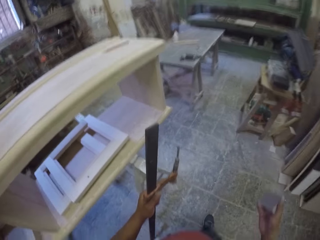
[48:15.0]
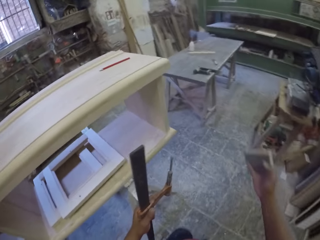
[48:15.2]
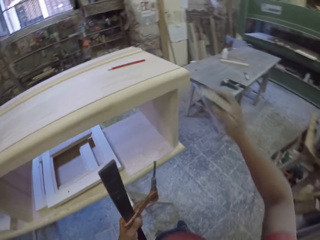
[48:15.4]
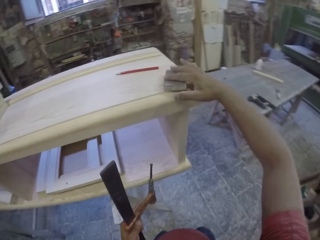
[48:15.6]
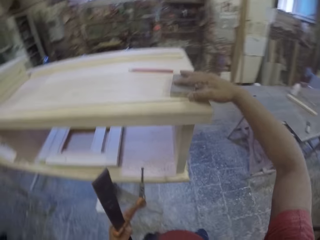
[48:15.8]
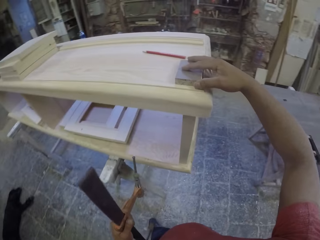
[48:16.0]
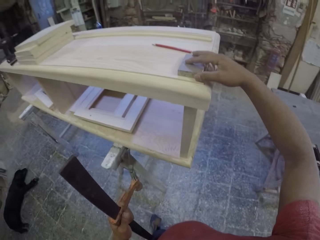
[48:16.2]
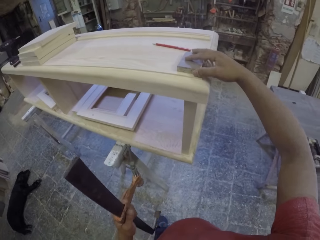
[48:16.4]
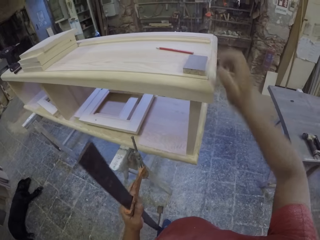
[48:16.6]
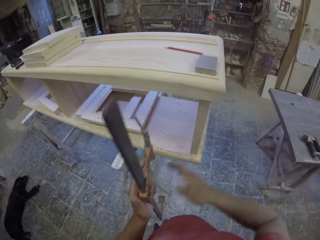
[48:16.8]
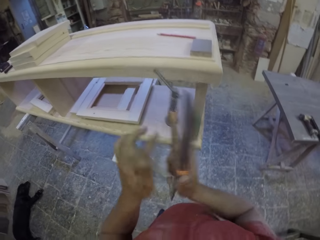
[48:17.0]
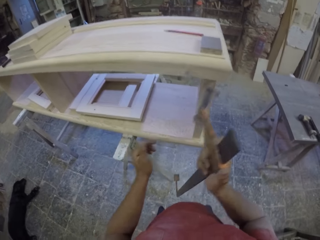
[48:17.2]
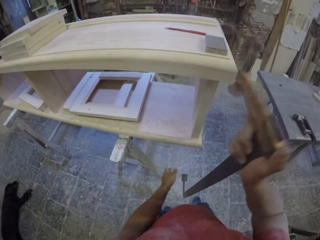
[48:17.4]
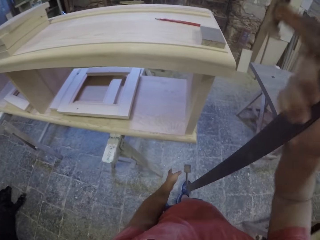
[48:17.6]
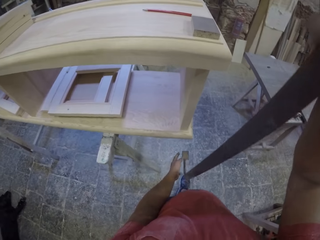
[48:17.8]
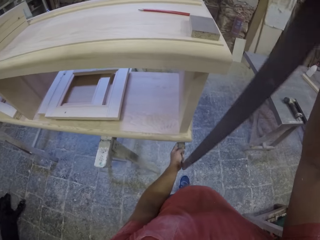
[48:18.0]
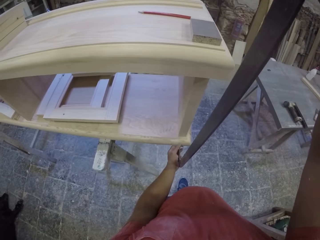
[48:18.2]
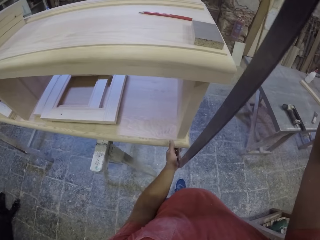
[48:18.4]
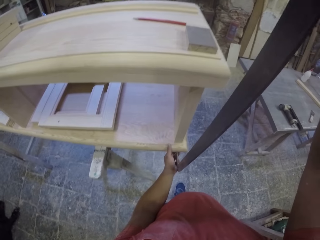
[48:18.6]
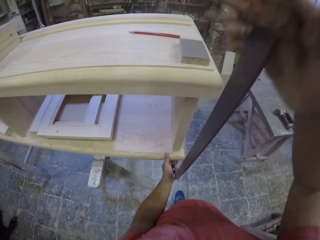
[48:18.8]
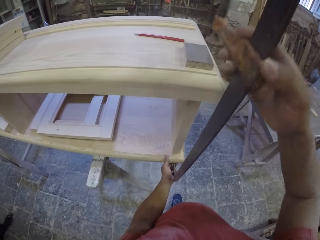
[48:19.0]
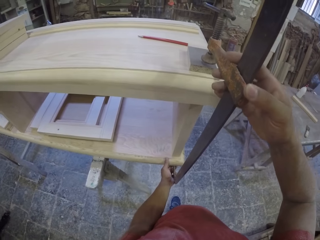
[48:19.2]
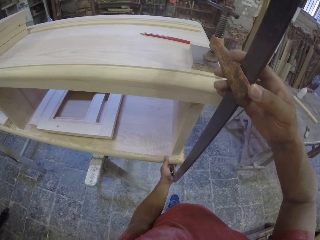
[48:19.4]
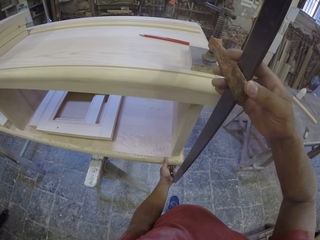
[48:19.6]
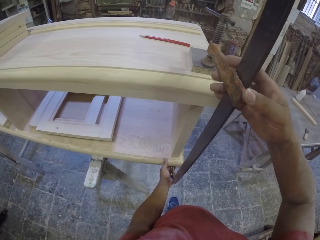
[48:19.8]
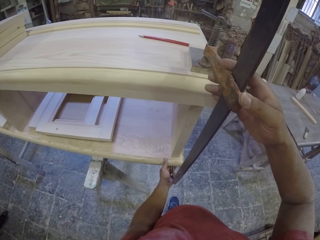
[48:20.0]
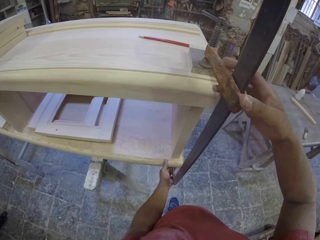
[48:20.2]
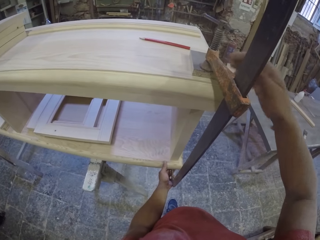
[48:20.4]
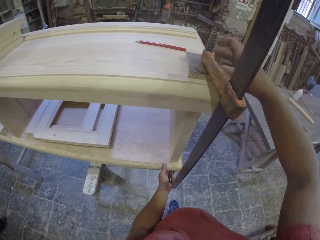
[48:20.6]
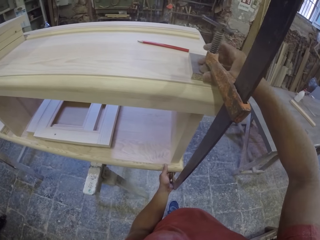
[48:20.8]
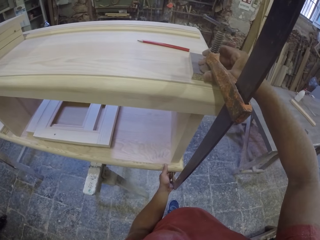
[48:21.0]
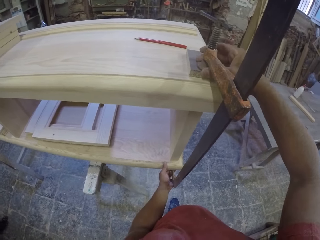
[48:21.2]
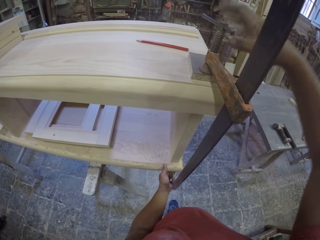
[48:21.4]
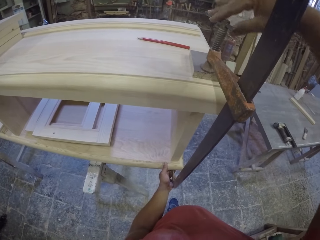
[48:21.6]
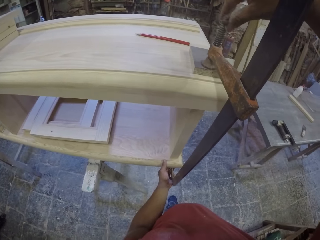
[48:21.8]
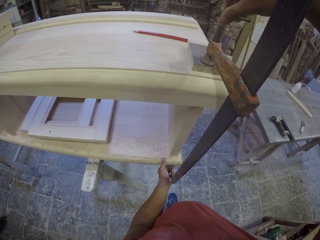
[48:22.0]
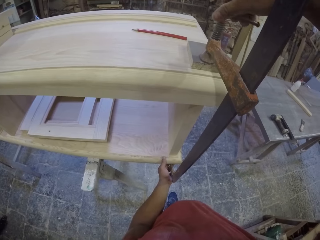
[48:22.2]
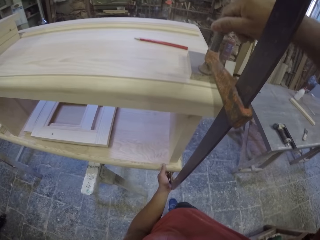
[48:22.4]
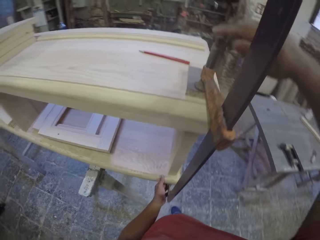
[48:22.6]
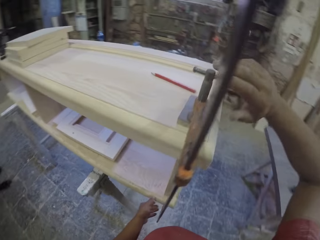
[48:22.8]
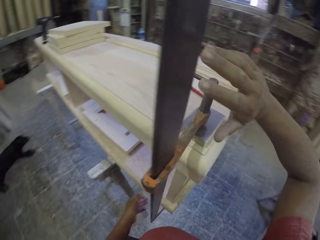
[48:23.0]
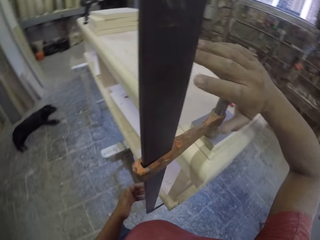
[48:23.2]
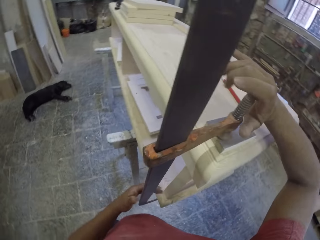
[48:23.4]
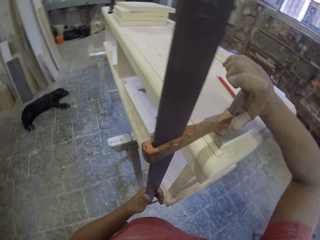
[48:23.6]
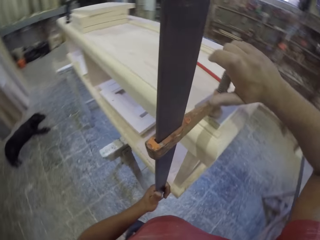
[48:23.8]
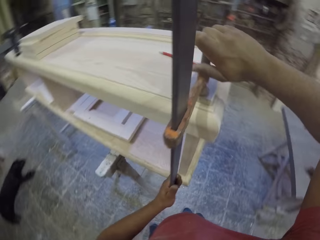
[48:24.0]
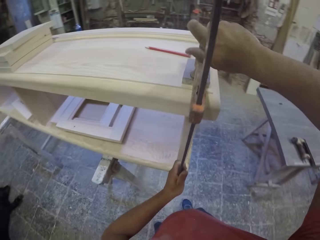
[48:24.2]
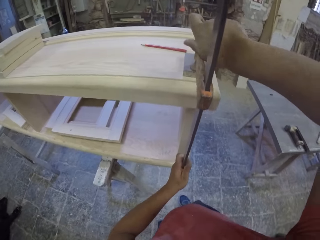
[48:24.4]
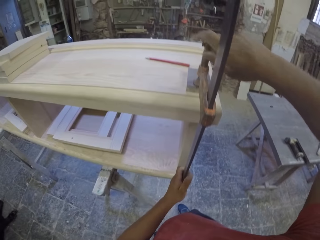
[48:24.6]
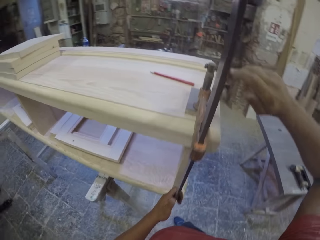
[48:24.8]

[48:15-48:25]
The camera wearer places the small piece of wood or marble stone on the furniture. They hold the clamp. They fix the clamp on the drawer. They tighten the clamp.

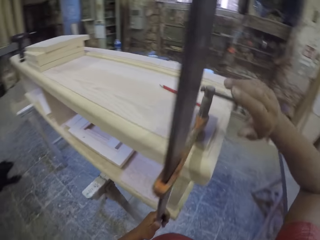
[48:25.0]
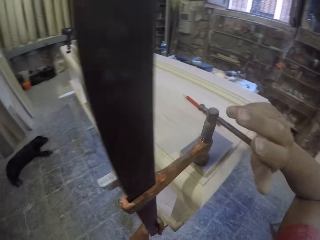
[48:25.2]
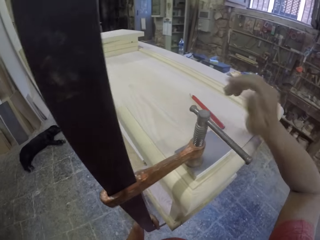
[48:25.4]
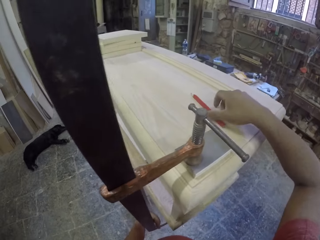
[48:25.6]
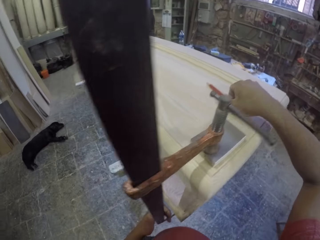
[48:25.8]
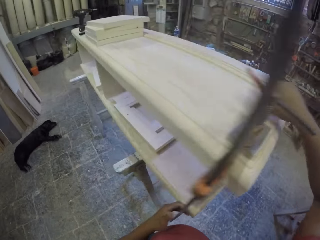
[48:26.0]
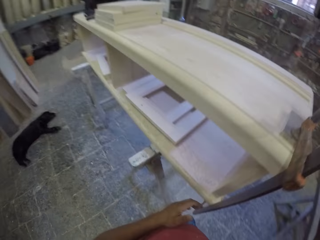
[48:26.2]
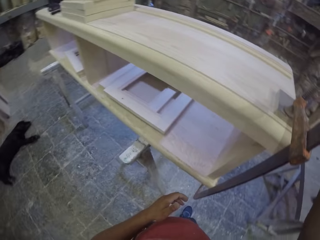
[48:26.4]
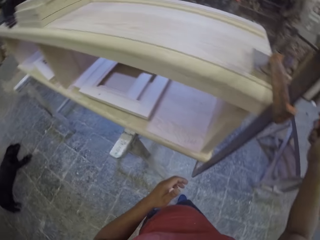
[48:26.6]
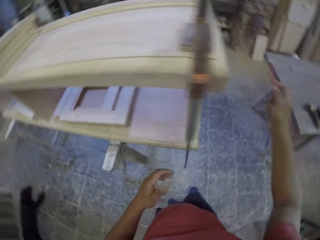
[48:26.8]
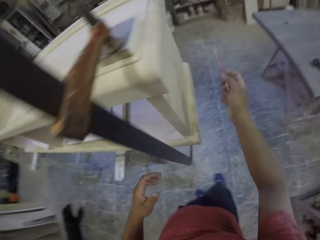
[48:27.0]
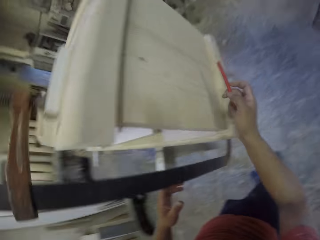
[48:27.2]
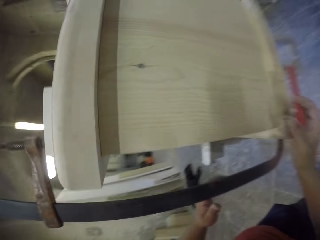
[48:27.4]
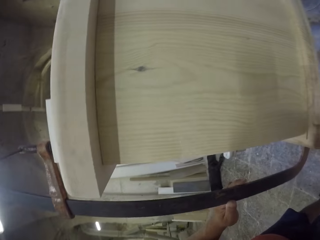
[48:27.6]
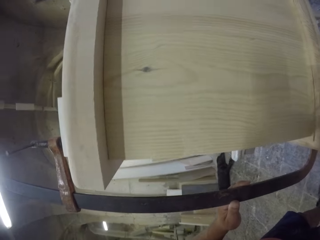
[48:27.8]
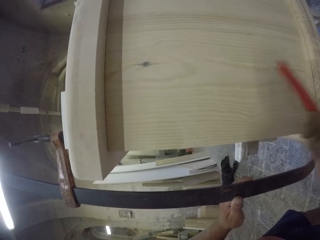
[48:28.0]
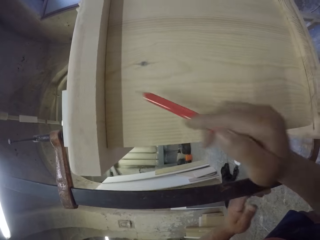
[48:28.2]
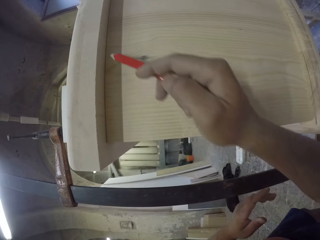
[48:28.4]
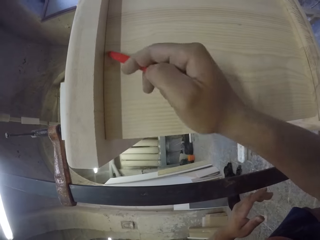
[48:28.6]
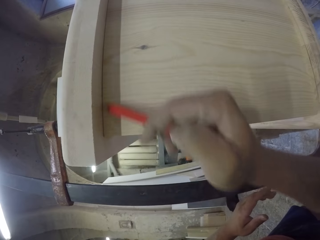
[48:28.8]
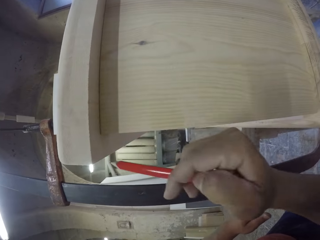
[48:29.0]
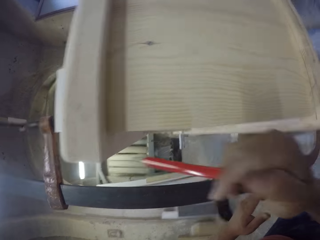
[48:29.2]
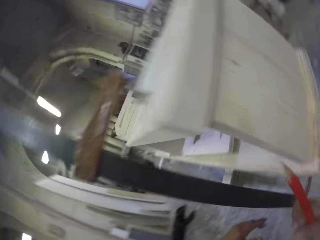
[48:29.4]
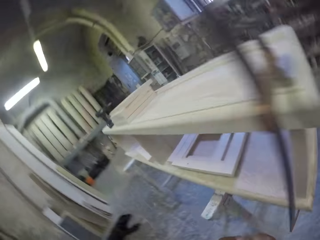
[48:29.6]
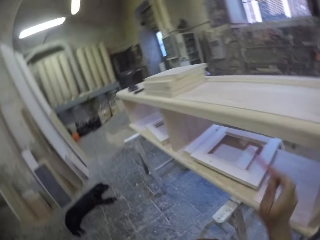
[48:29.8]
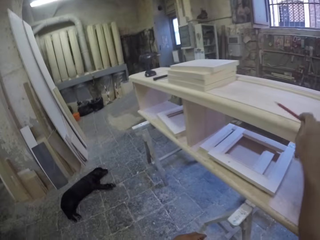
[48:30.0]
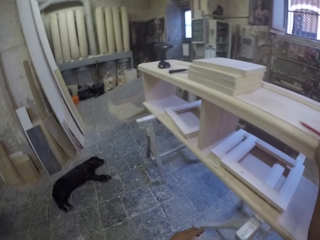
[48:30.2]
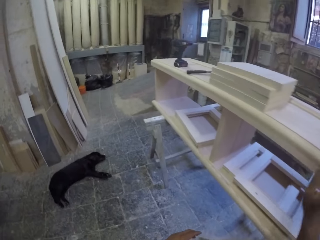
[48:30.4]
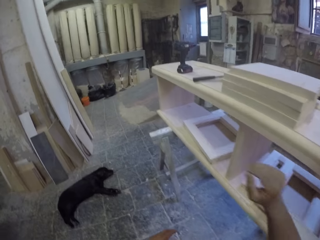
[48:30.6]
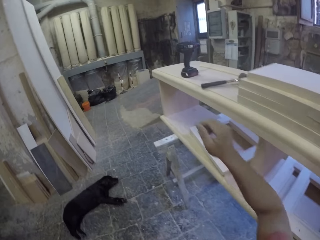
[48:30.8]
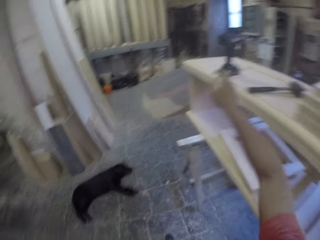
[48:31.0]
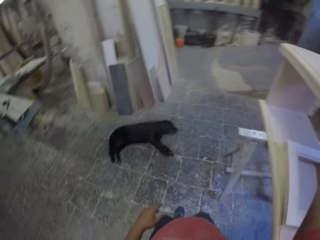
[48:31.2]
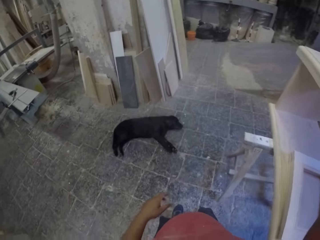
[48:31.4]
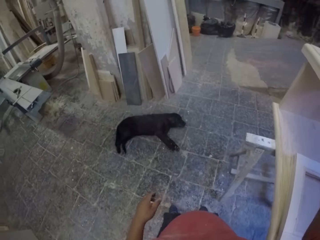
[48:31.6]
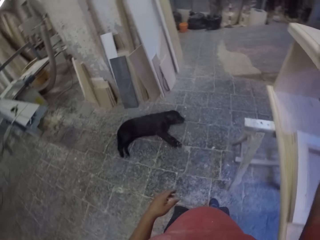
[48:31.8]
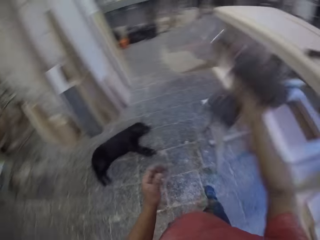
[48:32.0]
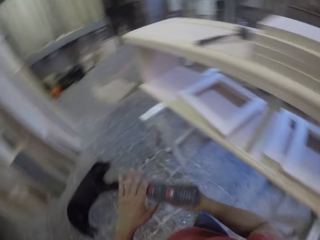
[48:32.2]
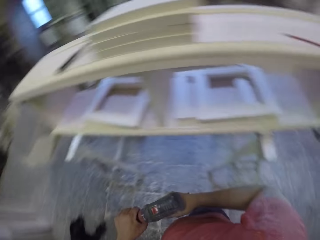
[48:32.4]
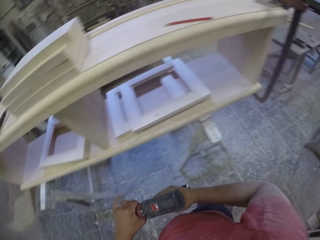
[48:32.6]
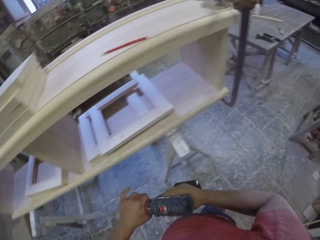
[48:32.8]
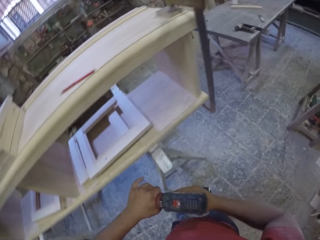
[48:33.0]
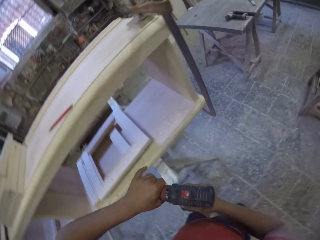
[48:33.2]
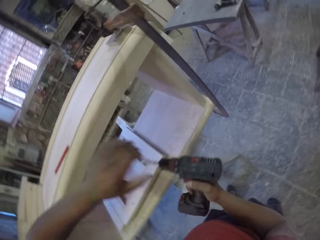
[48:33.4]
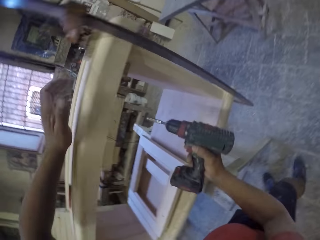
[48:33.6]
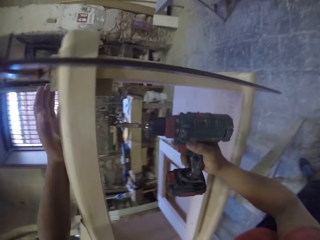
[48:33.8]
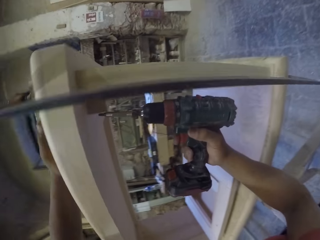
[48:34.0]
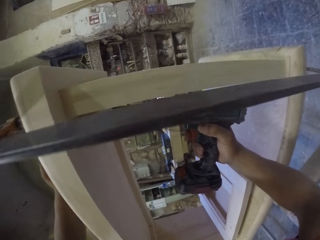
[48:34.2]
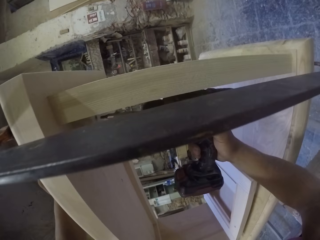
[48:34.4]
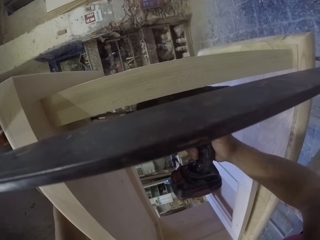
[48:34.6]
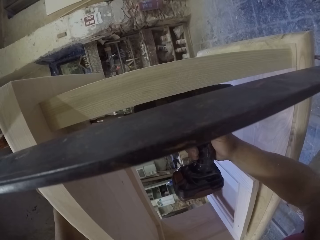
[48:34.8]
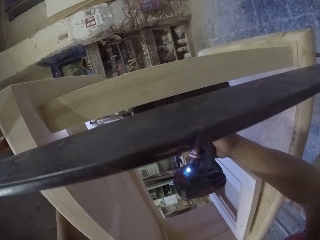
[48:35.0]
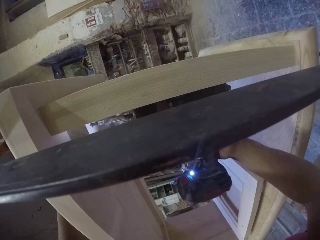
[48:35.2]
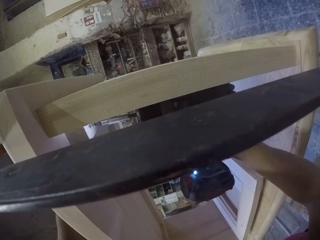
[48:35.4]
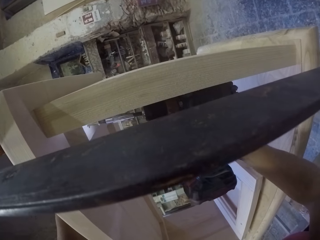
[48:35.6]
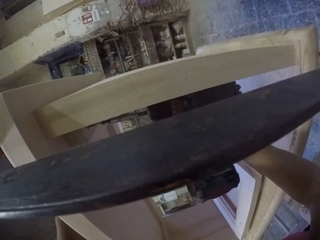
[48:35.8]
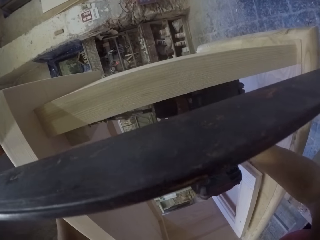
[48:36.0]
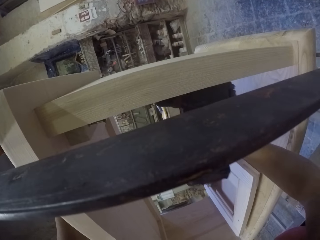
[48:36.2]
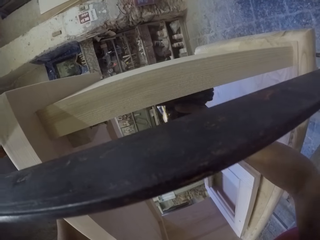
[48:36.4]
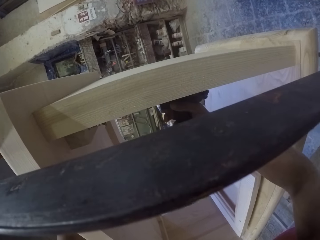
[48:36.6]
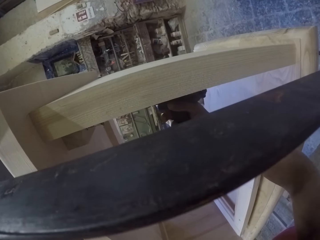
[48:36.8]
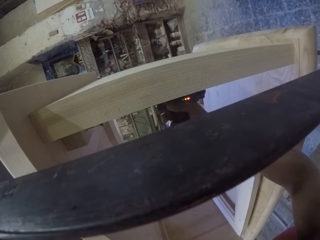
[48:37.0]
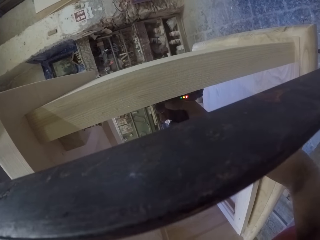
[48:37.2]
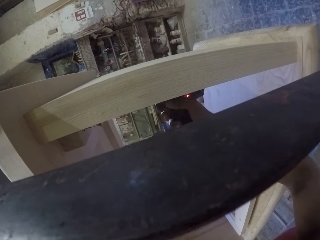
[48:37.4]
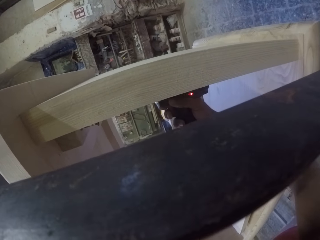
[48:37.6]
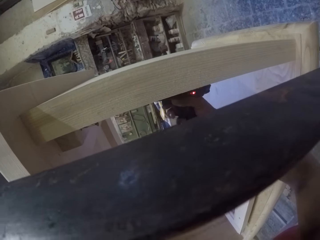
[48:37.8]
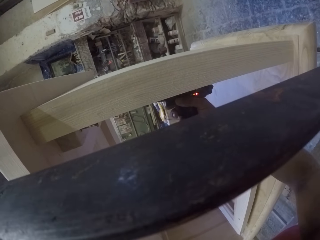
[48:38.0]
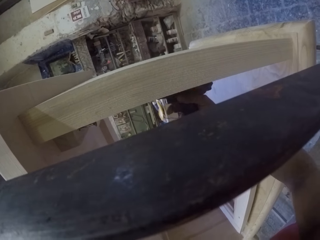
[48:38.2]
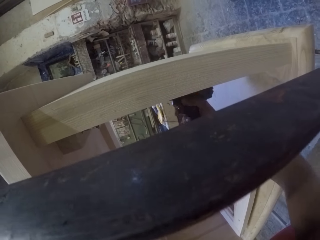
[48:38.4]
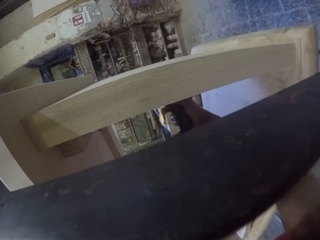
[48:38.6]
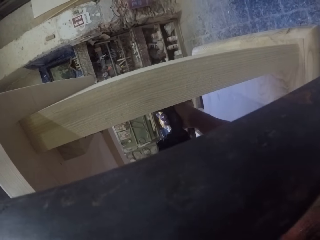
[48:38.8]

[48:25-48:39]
The camera wearer grabs a pencil. They hold the pencil and bend down with the pencil. They mark the furniture with the pencil. They put the pencil on top of the furniture. They grab a drill or grinder from the drawer. They try the drill. They unscrew screws with the drill. They fix the nails with the grinder.
